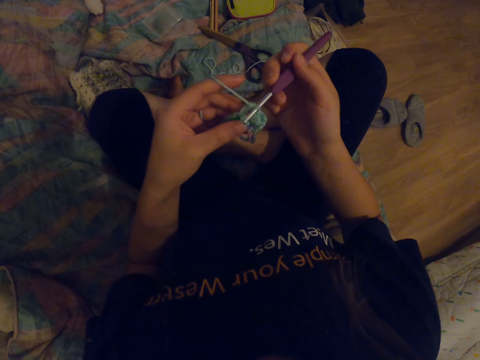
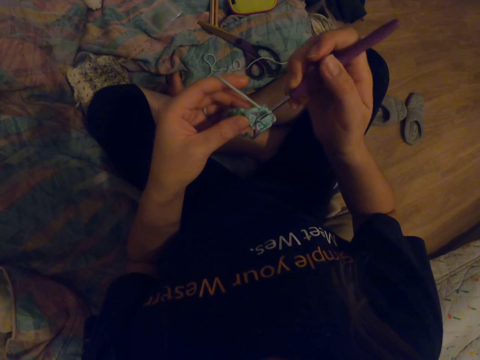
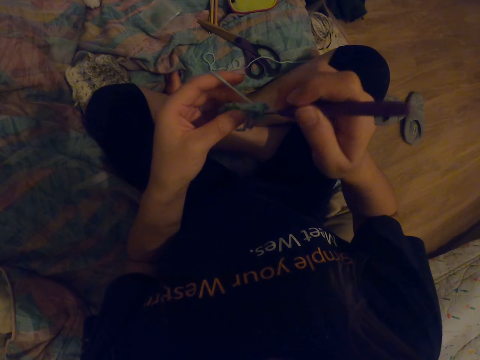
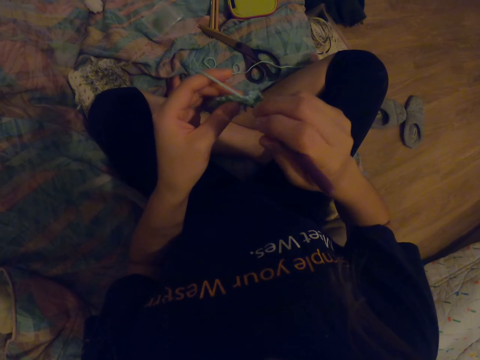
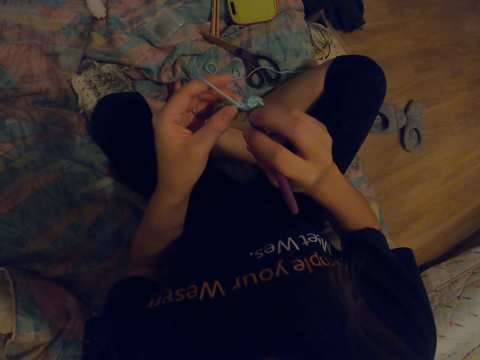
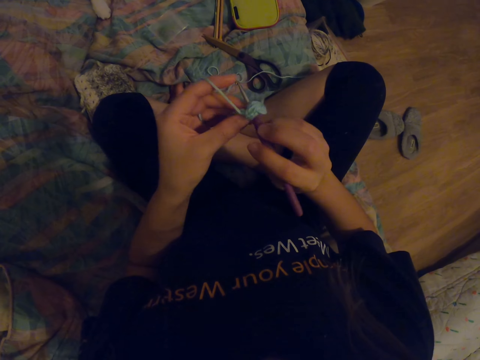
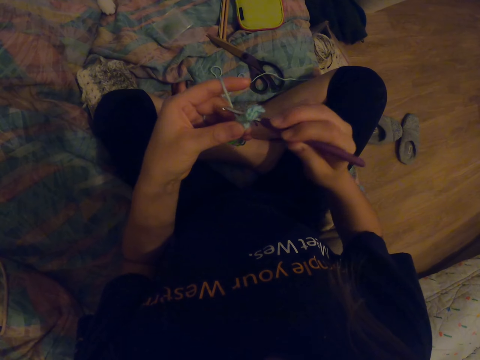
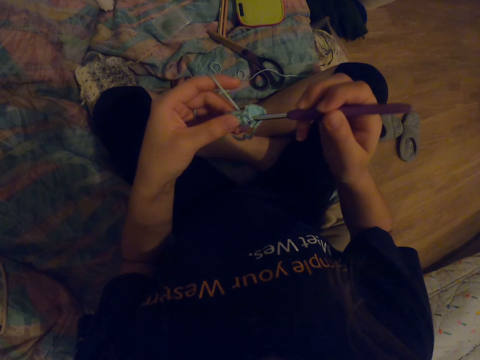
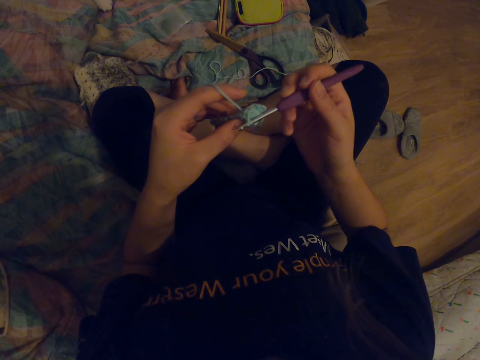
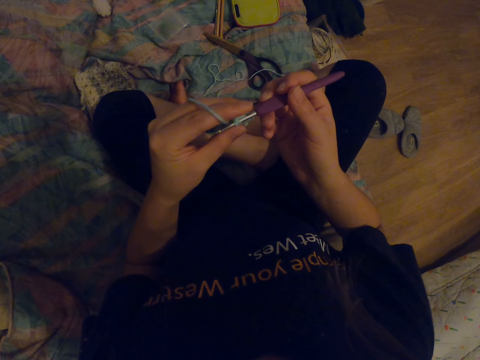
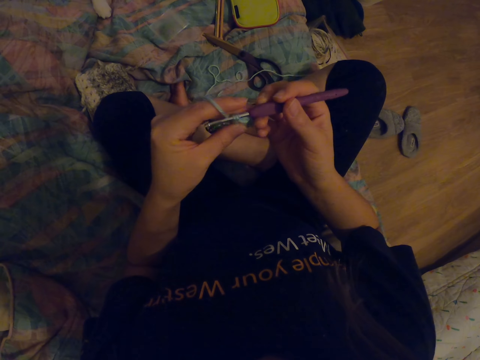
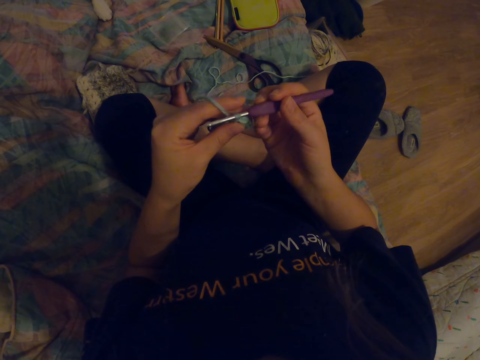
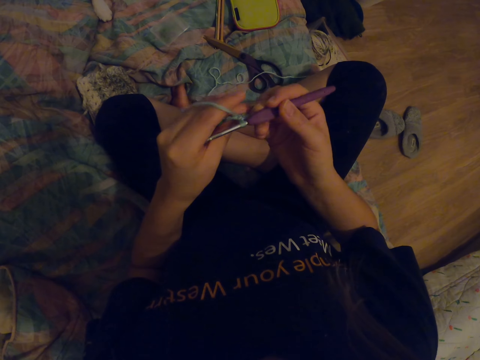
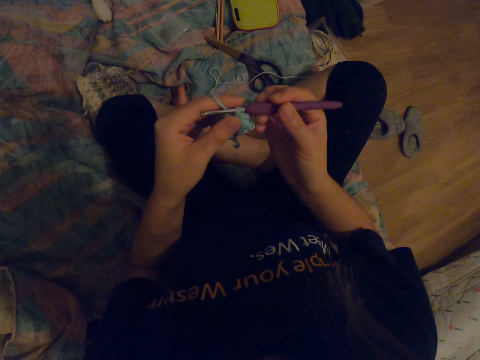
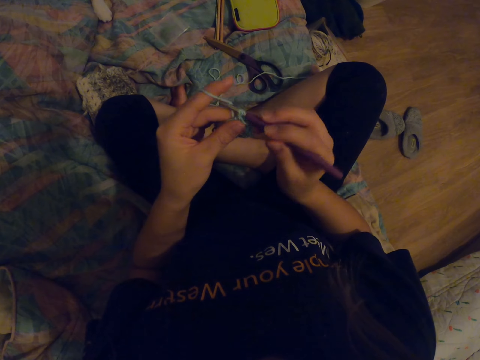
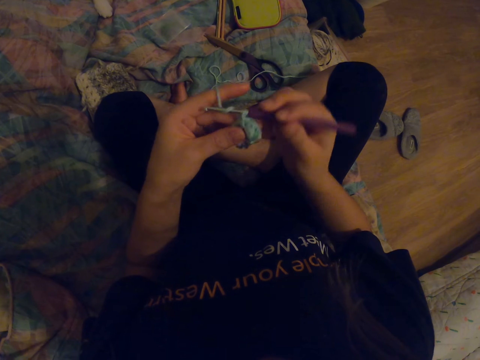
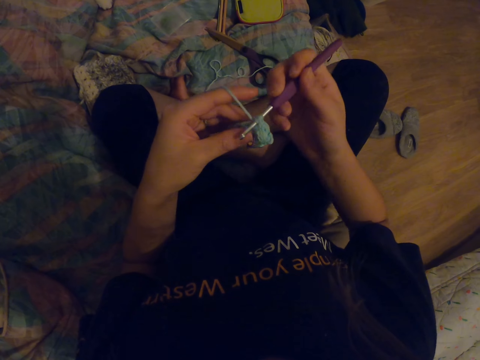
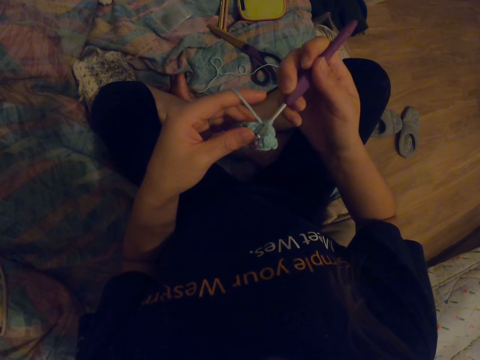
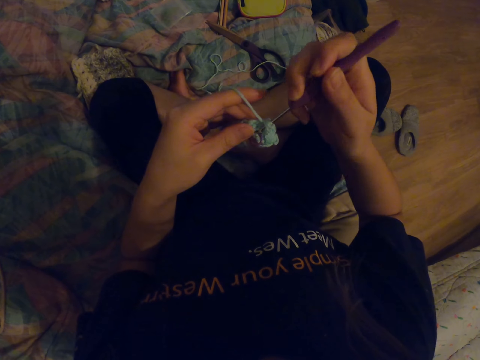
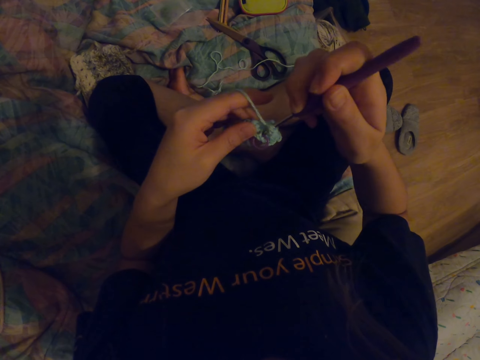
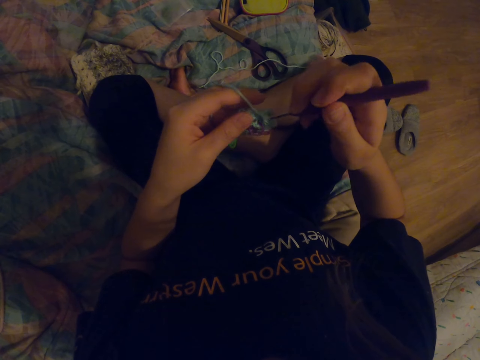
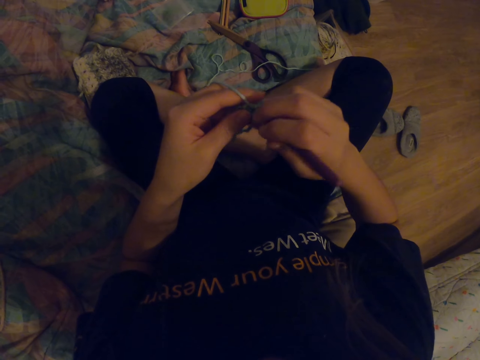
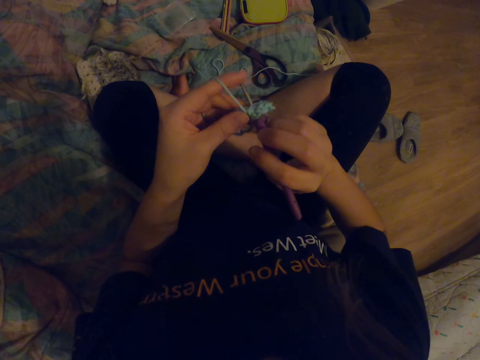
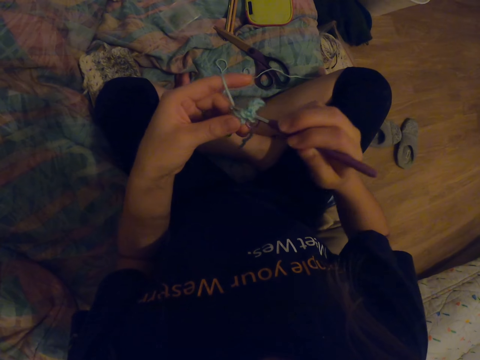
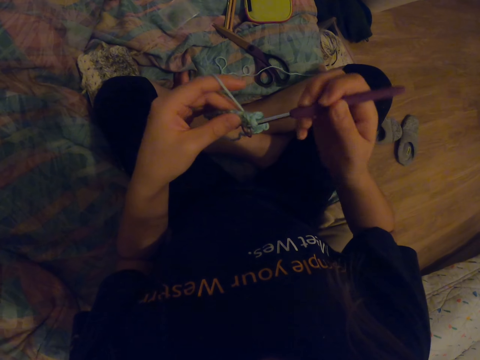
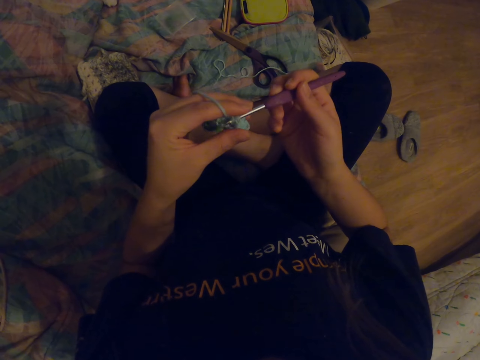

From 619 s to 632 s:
The camera wearer knits the fabric with a crochet hook.

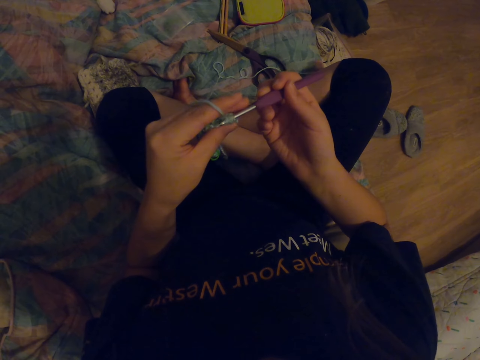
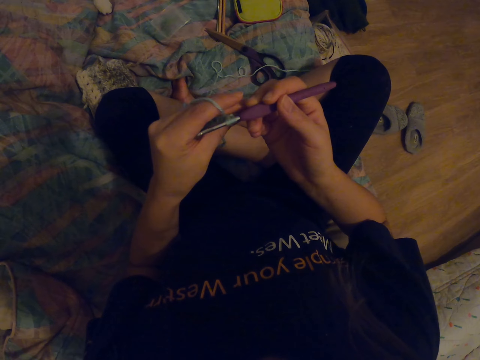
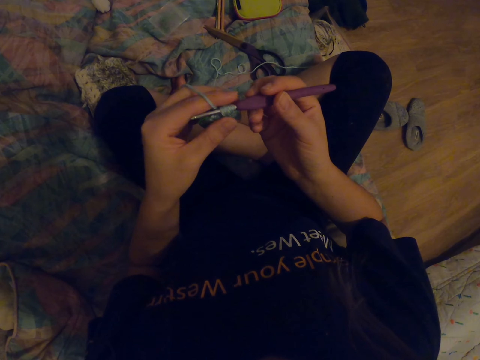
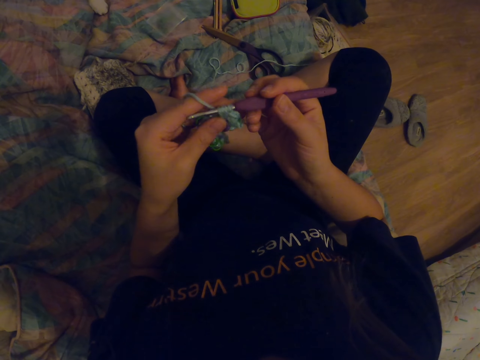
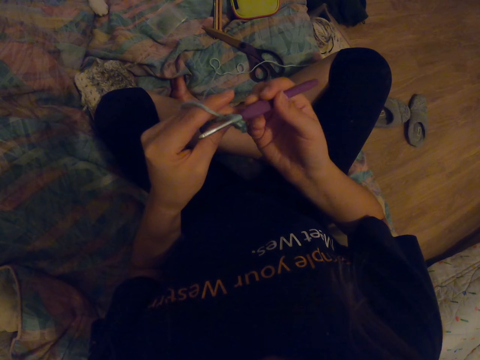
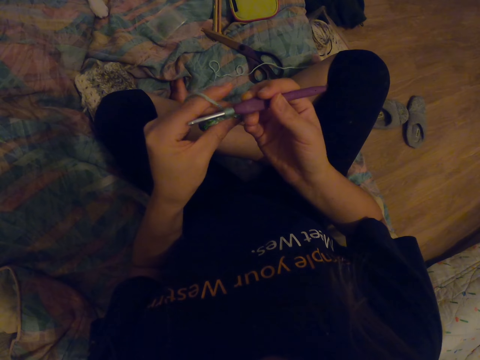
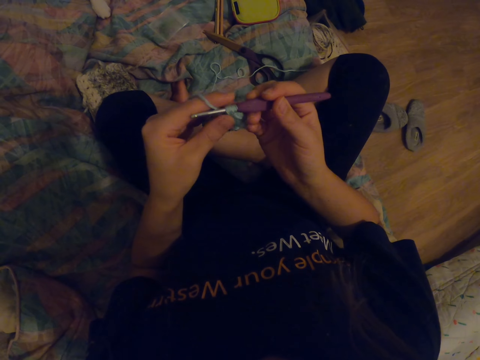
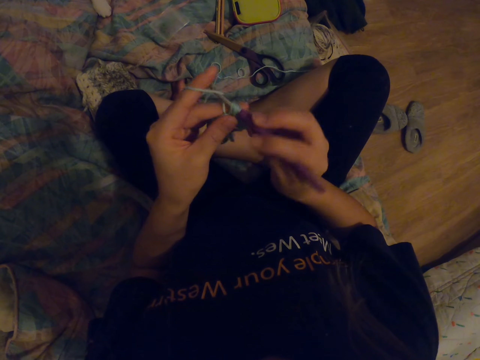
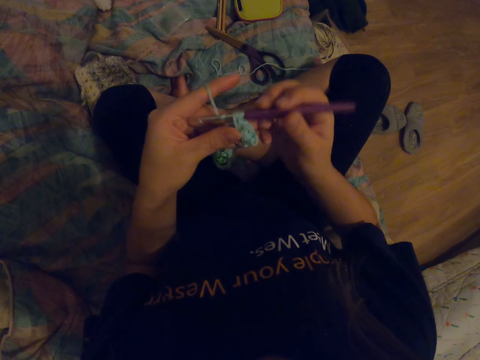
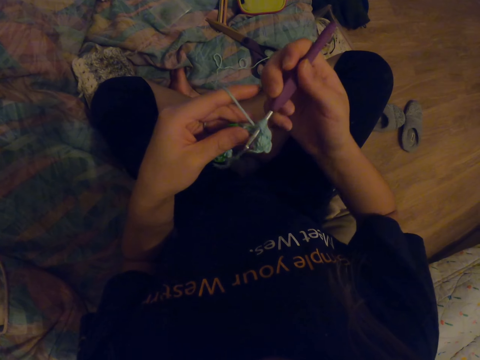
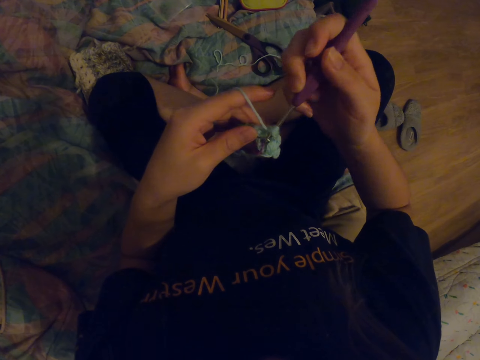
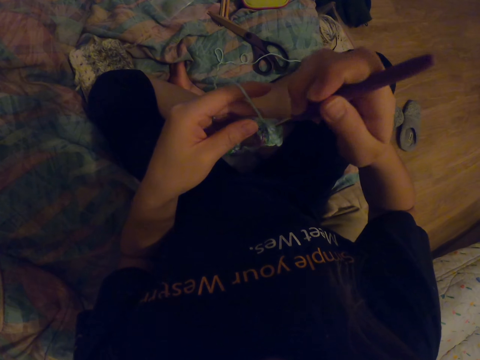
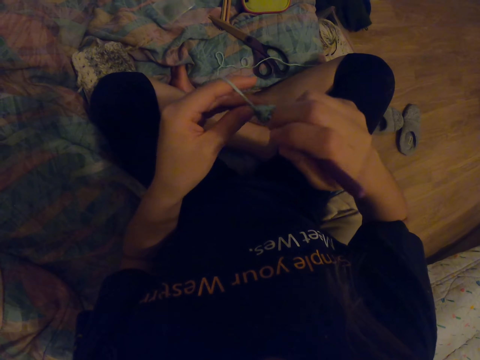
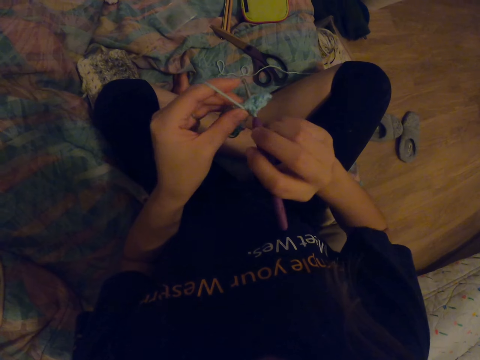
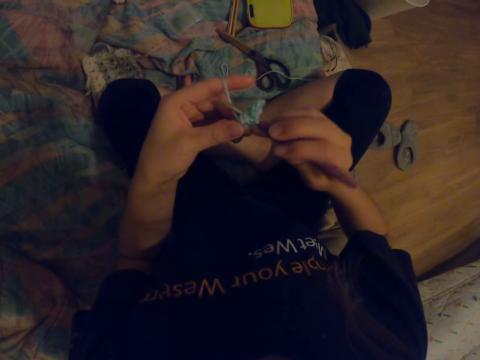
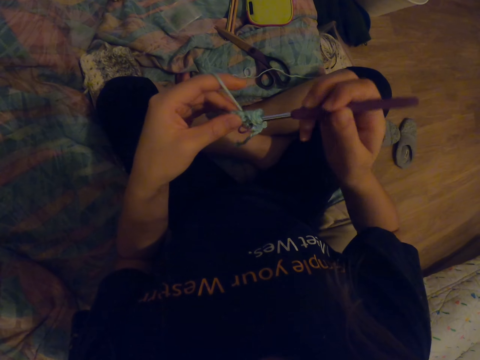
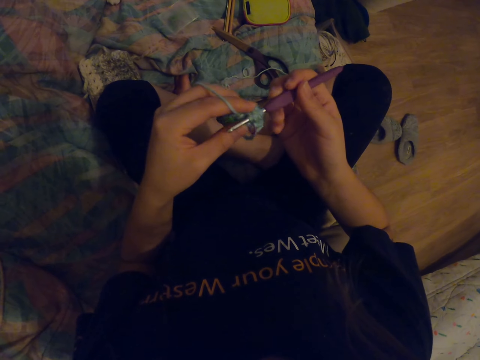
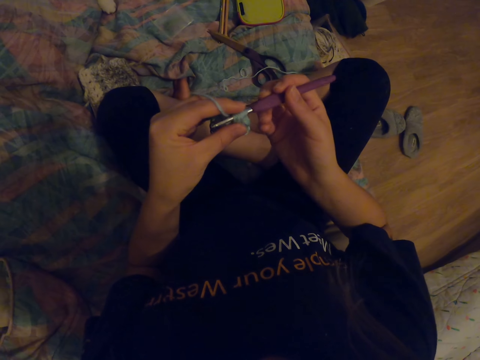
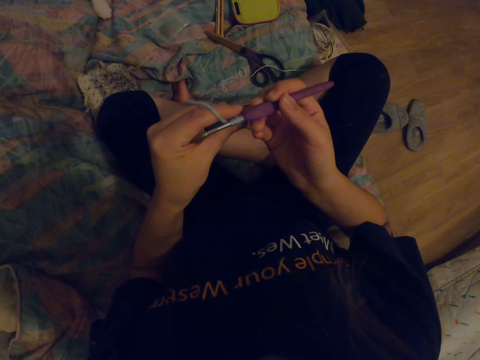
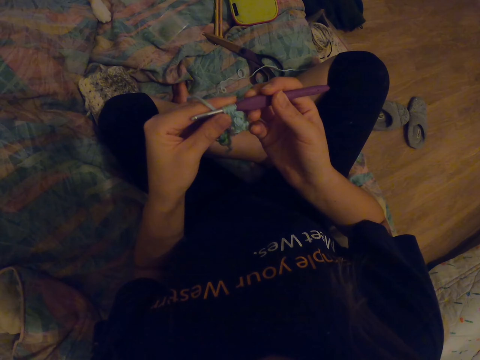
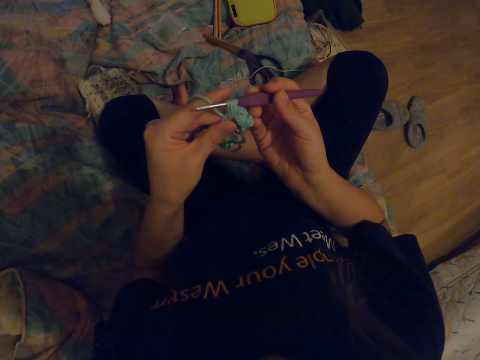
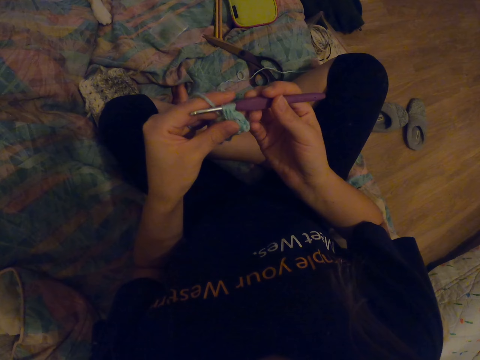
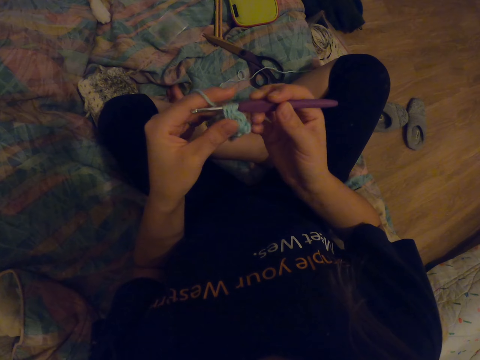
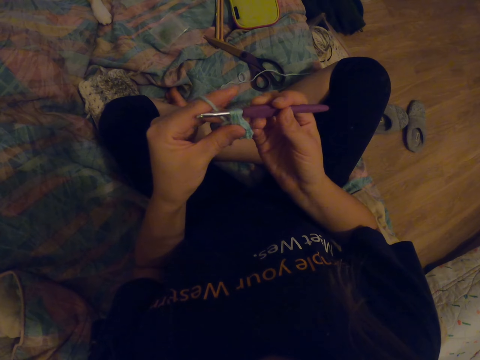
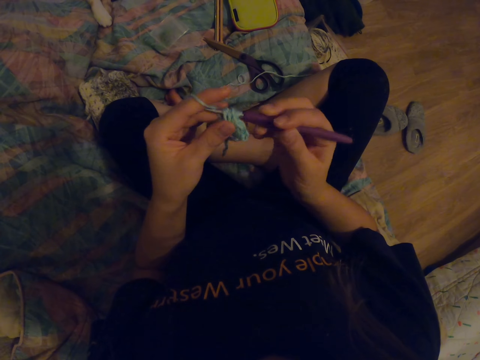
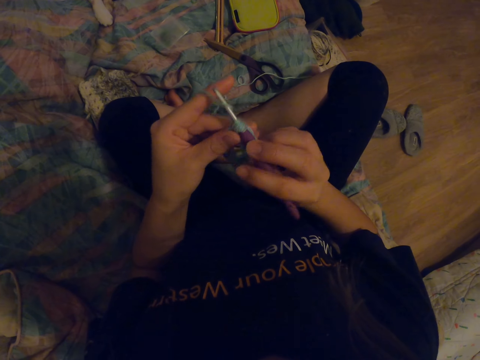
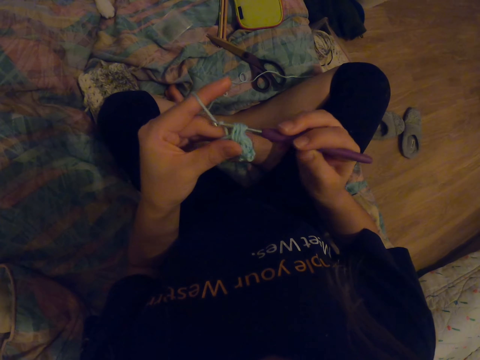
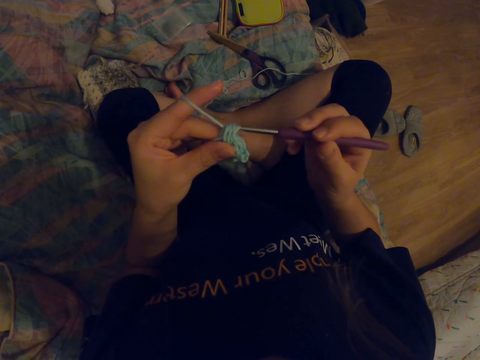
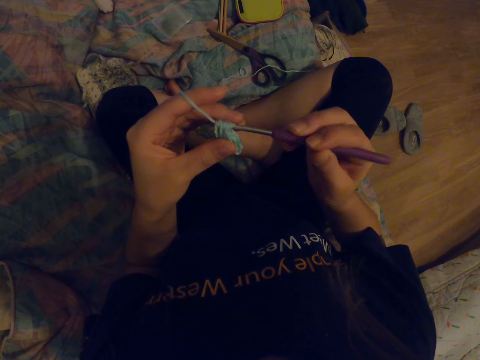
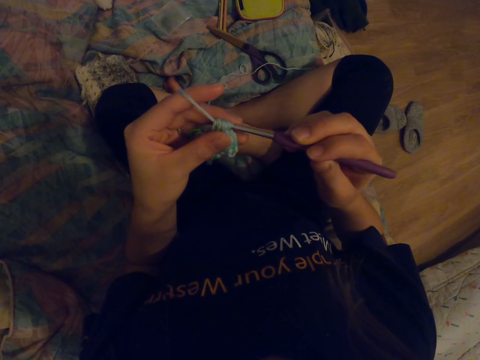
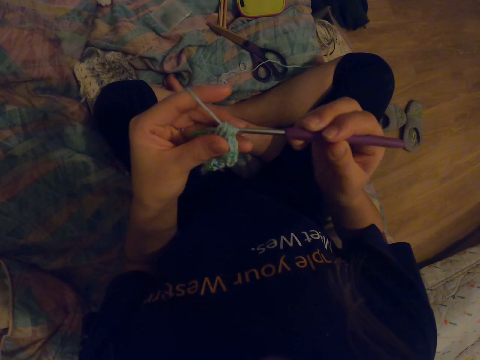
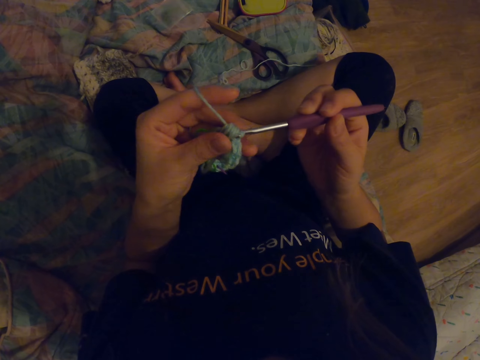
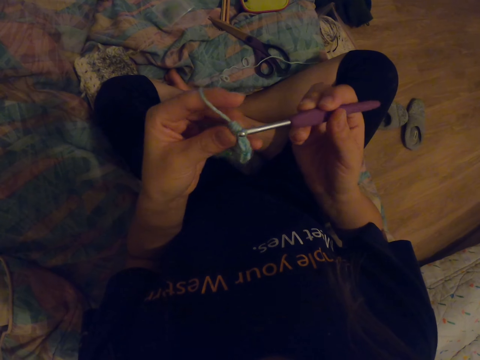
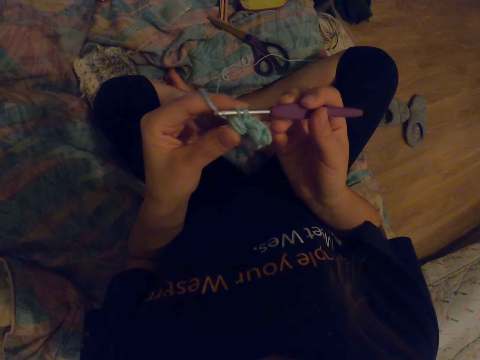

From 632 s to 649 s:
The camera wearer holds the fabric. They knit the fabric with a crochet hook. They hold the fabric. They knit the fabric with the crochet hook.
